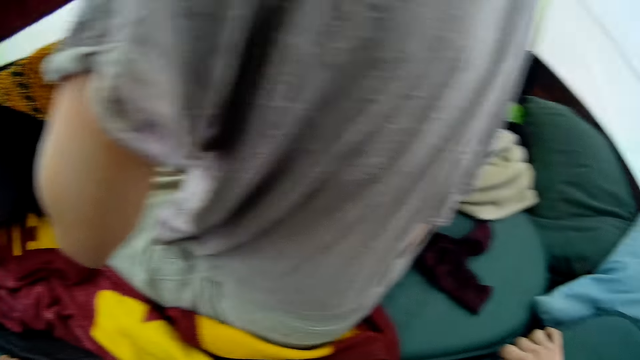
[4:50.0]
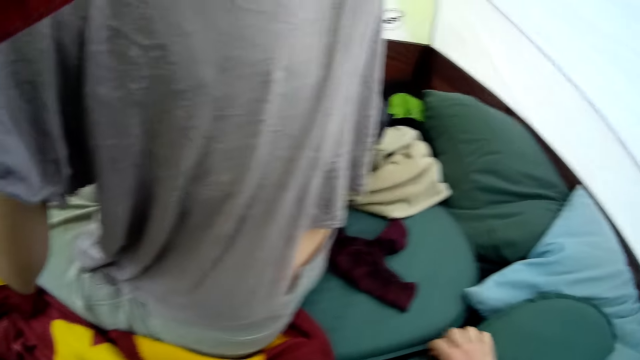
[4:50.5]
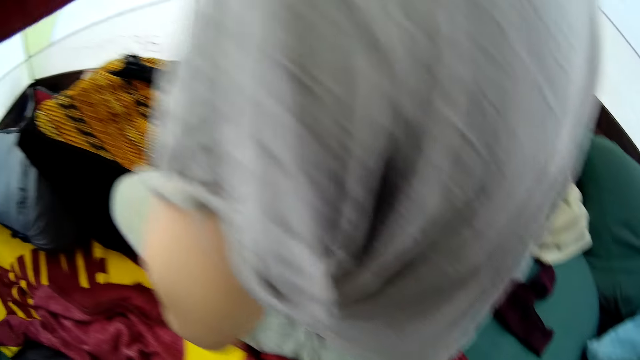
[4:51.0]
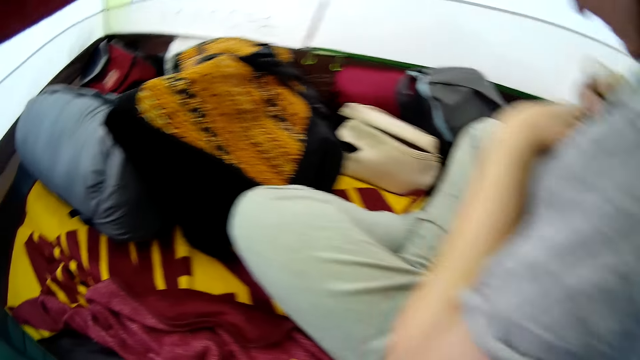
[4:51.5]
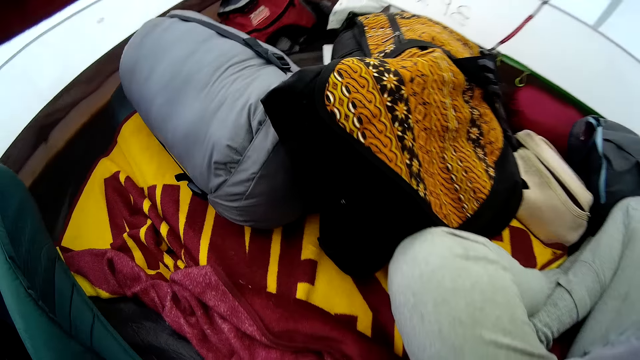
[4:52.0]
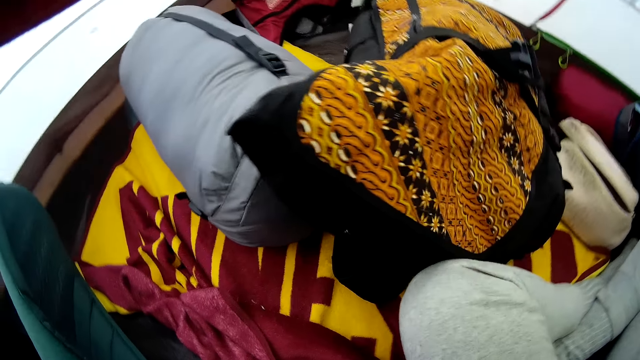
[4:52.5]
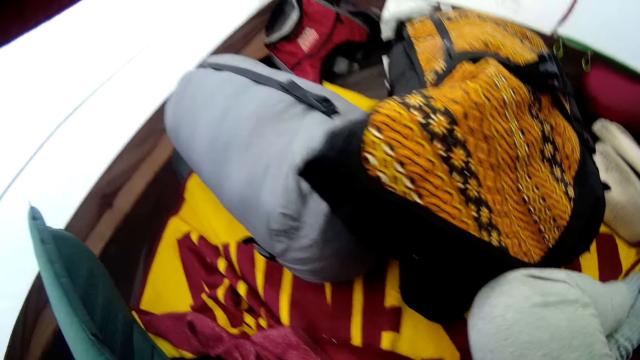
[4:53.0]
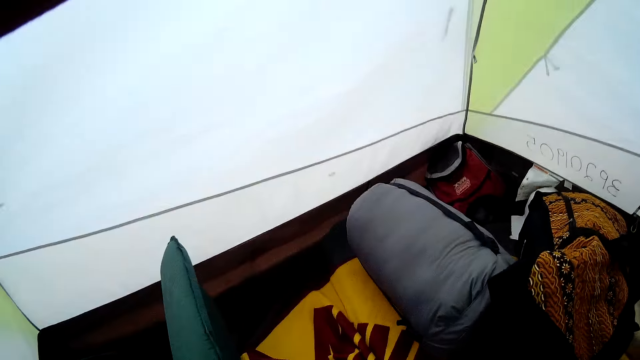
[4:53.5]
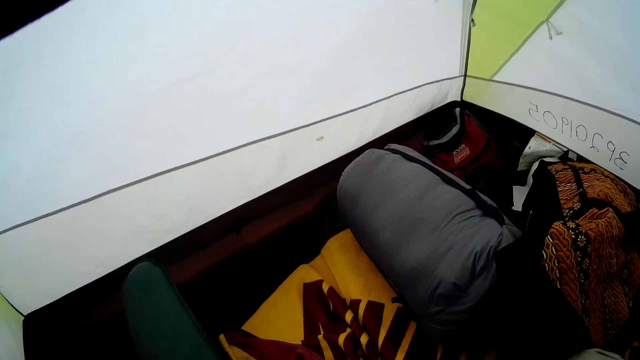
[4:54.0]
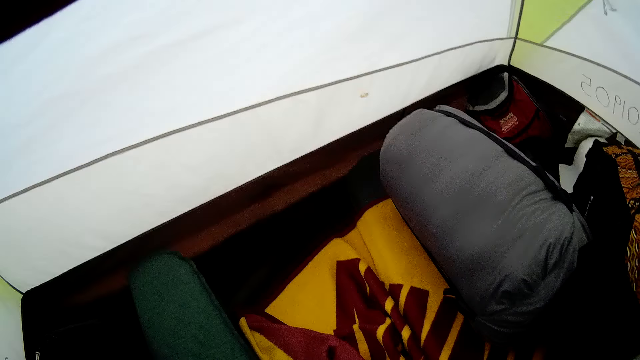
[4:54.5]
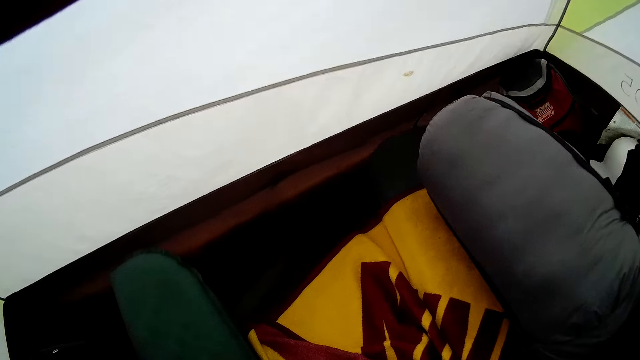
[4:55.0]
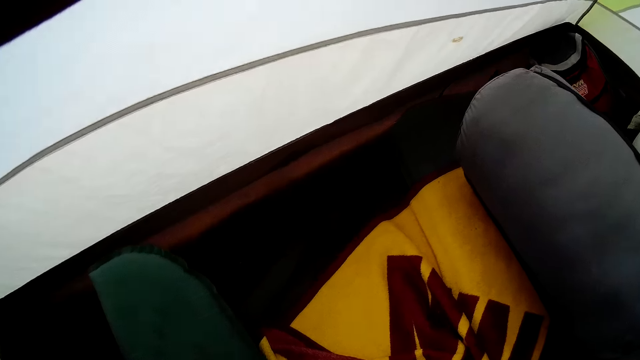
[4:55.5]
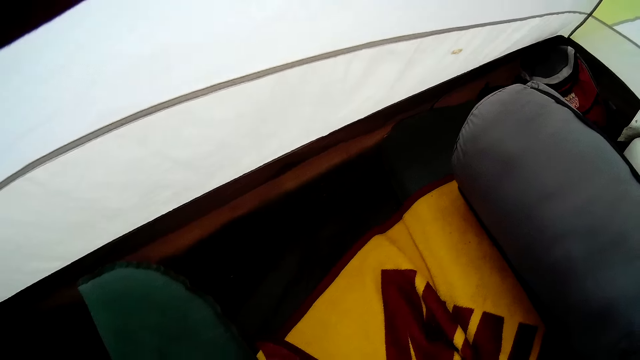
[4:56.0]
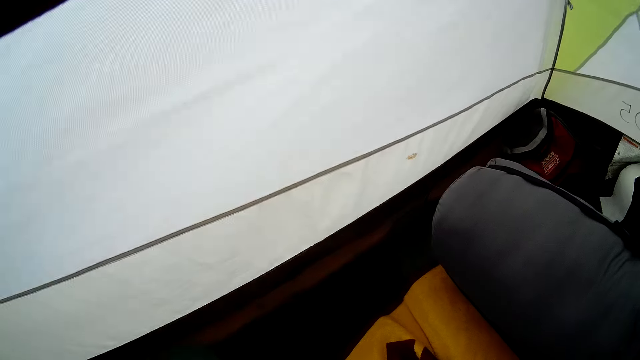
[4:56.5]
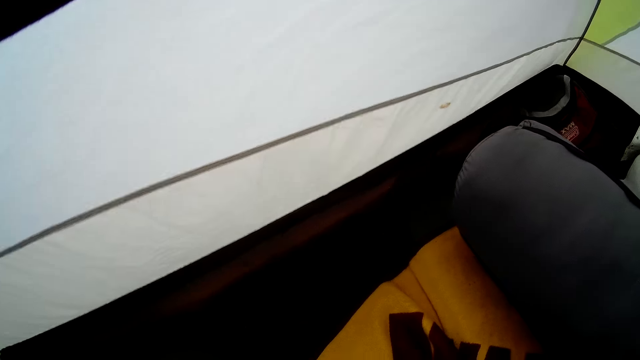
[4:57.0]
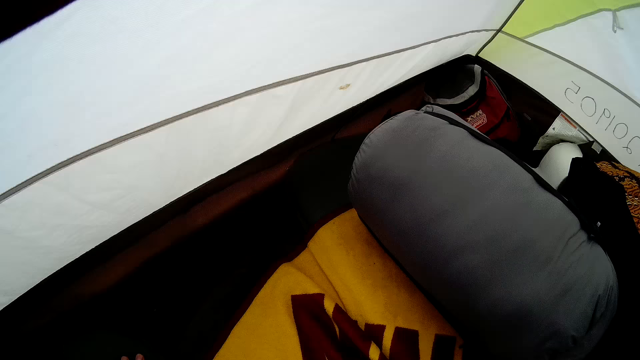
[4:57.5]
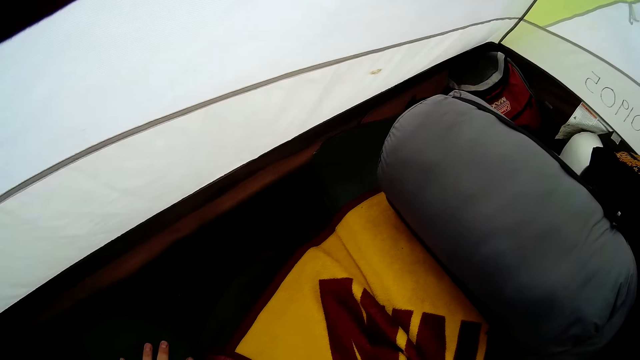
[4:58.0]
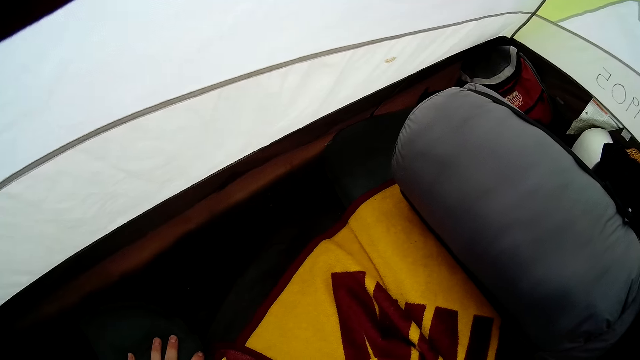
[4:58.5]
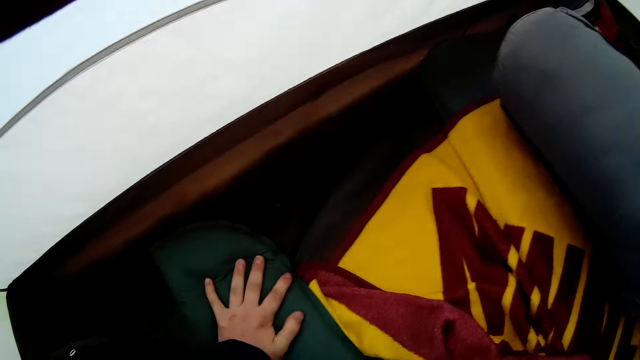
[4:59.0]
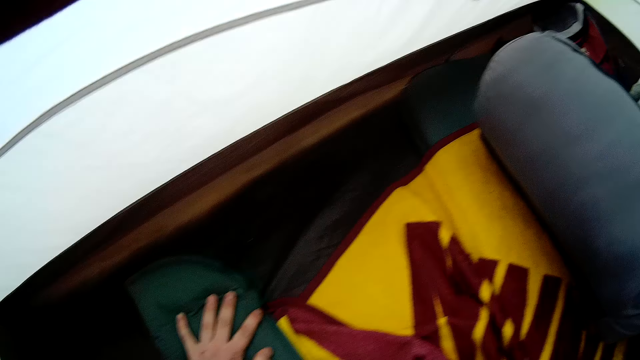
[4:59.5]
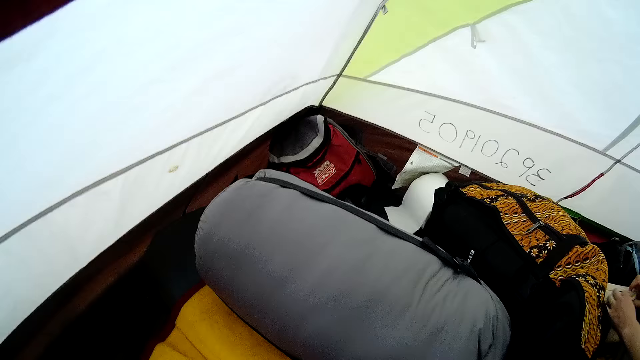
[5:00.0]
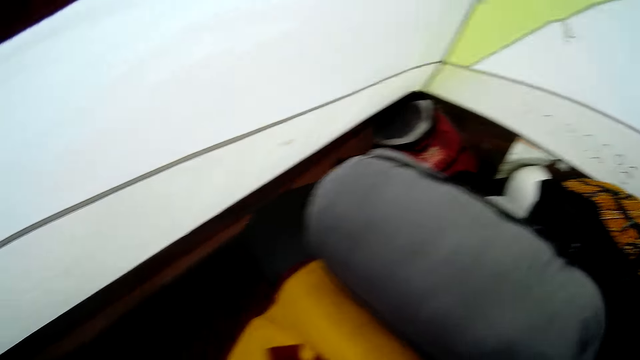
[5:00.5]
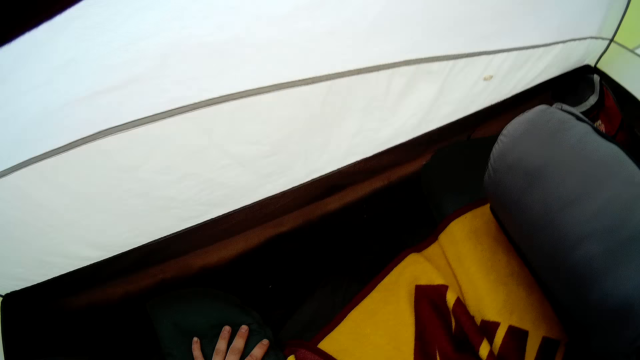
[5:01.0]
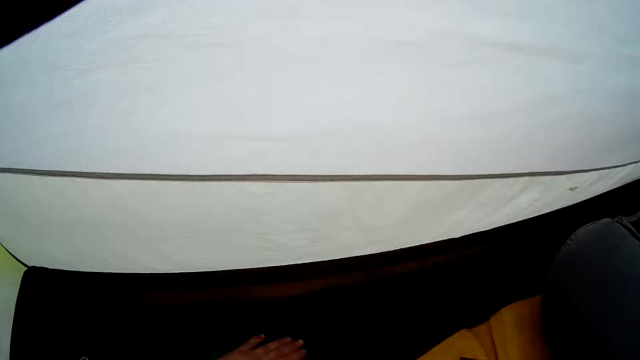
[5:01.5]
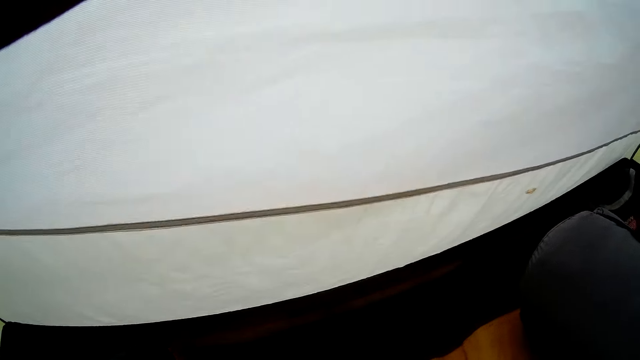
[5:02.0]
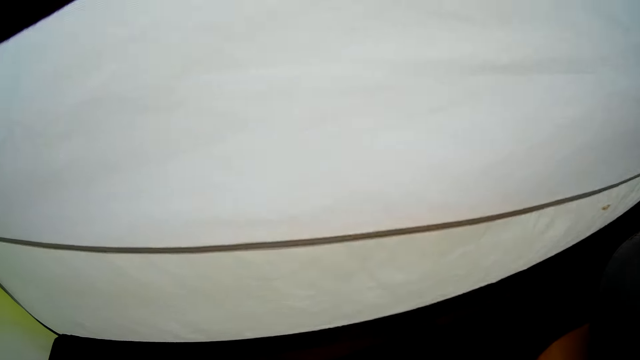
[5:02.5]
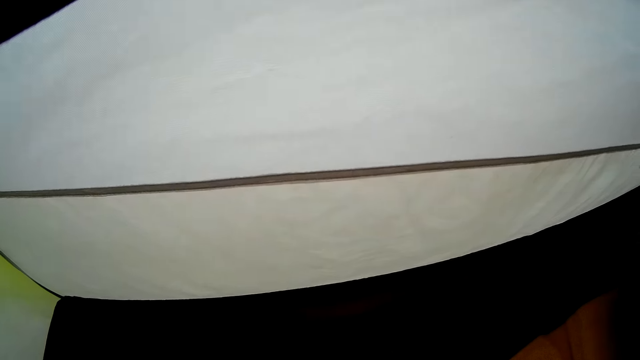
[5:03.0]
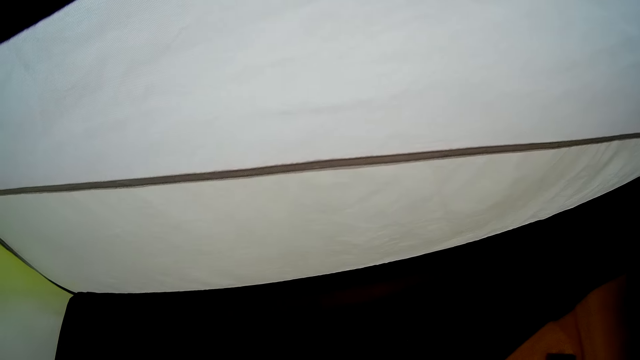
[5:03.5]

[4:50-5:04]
The woman touches the blouse. The camera wearer touches the pillow.

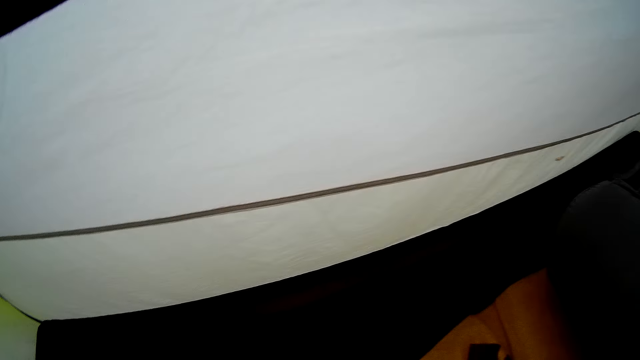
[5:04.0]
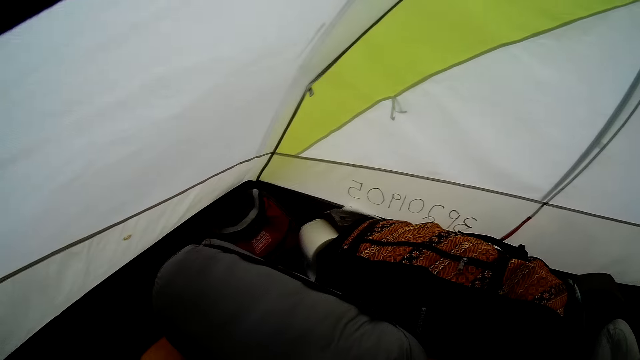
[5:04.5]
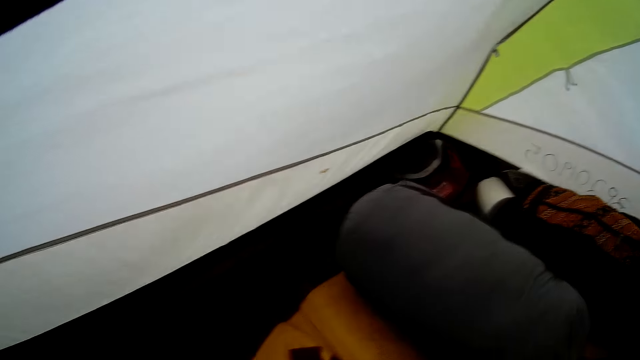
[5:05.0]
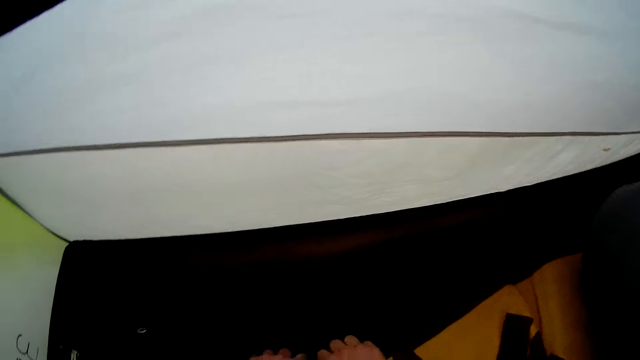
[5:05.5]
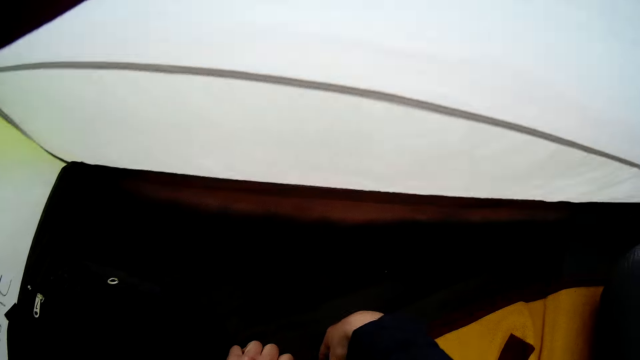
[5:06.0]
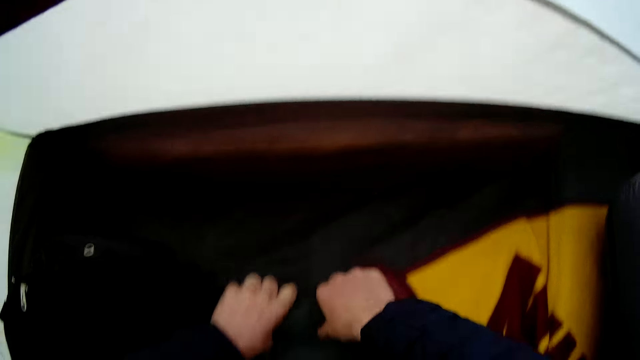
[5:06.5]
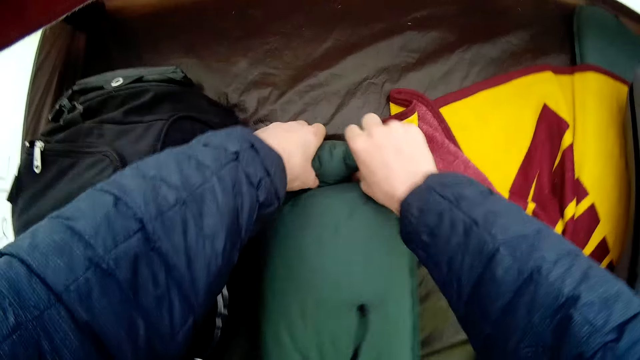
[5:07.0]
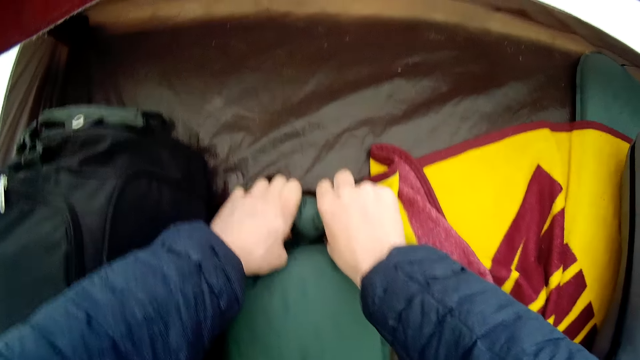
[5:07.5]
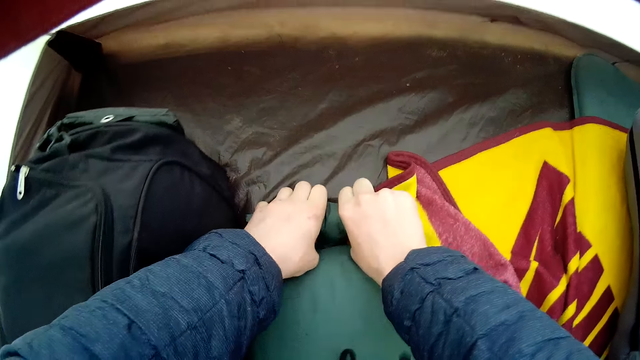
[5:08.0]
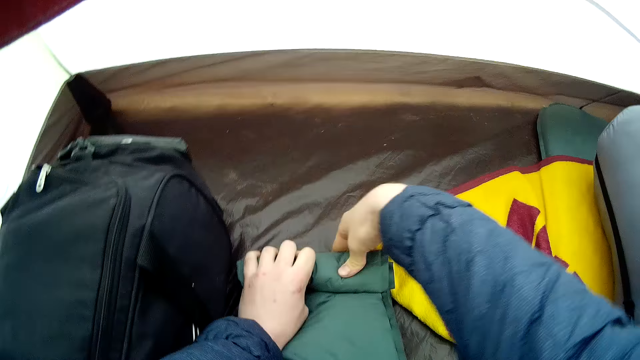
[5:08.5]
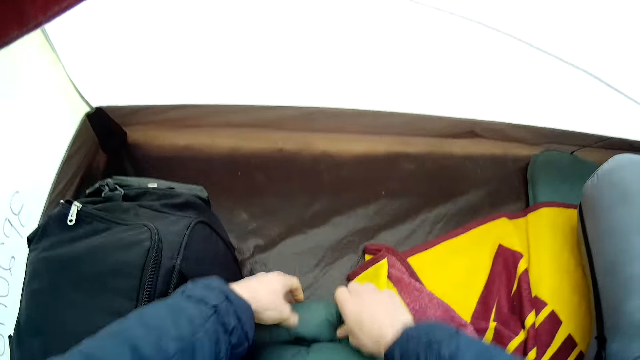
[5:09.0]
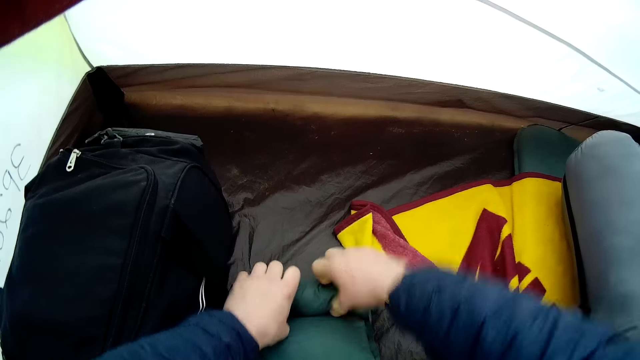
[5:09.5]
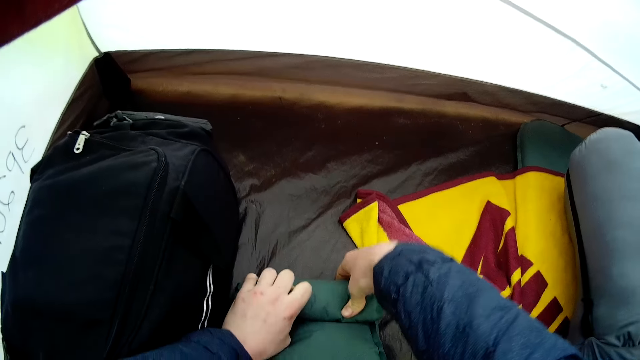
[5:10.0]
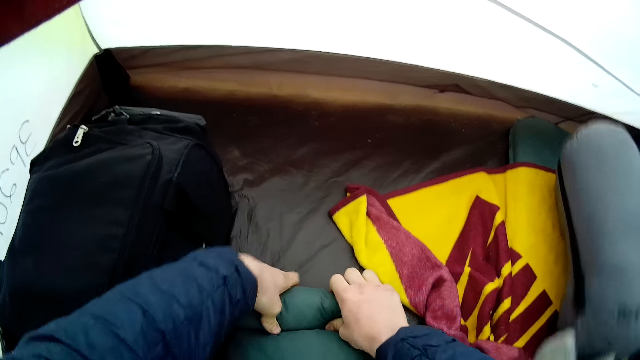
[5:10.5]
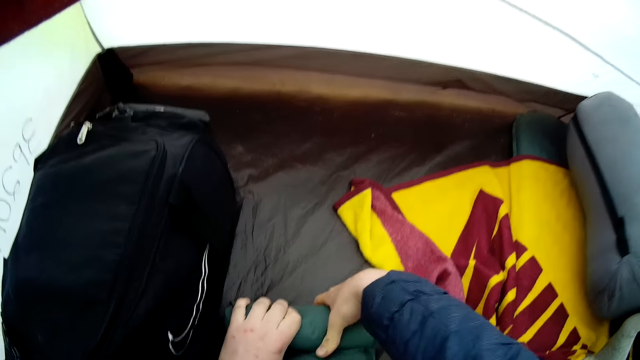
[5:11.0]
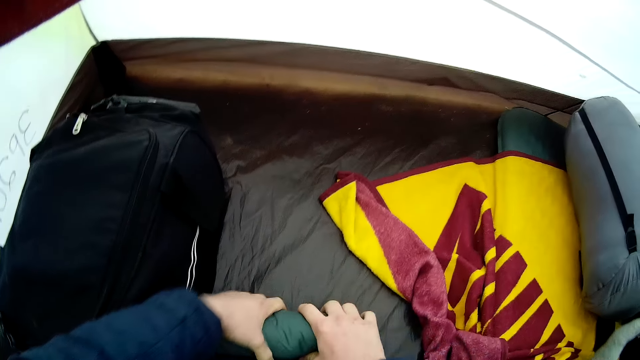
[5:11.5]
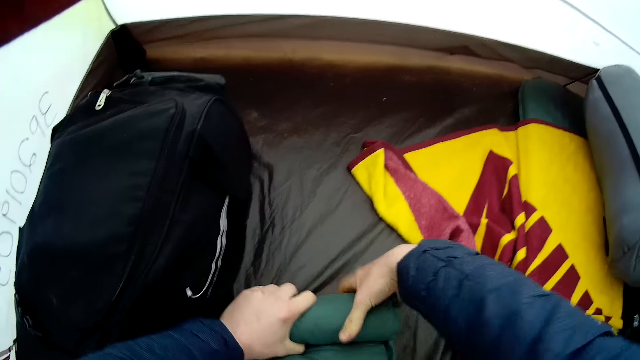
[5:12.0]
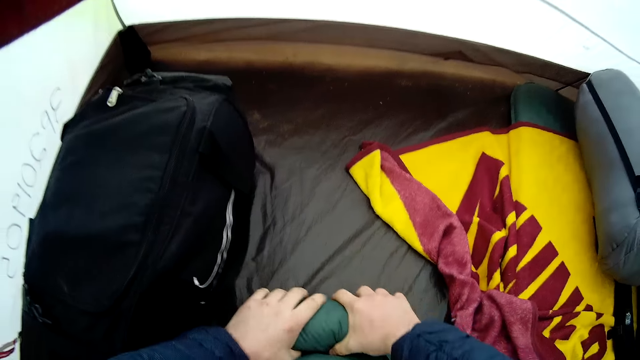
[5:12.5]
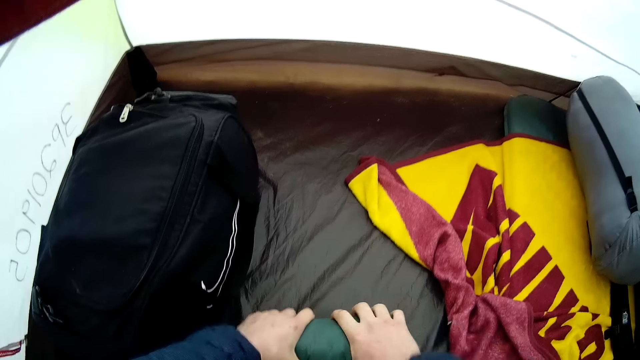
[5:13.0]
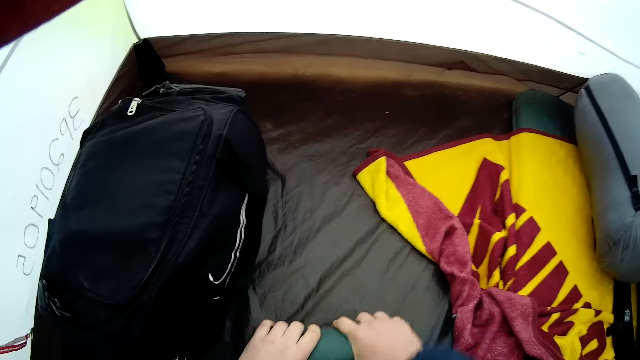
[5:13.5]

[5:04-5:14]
The camera wearer folds the pillow.
